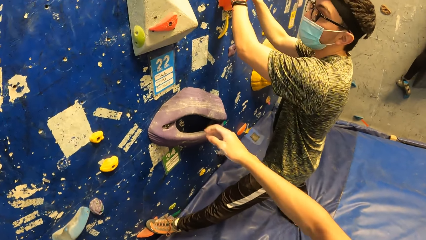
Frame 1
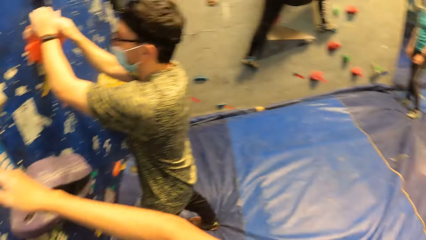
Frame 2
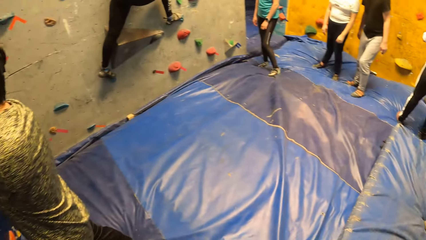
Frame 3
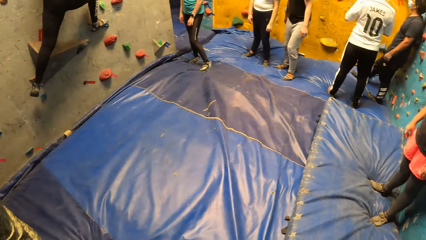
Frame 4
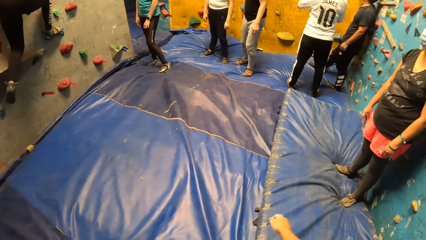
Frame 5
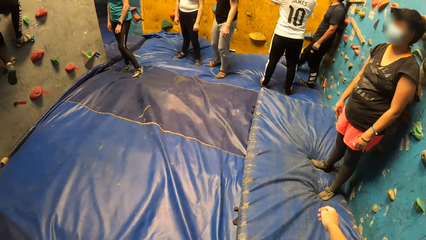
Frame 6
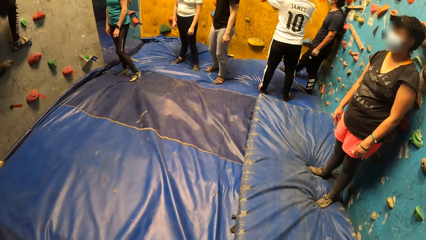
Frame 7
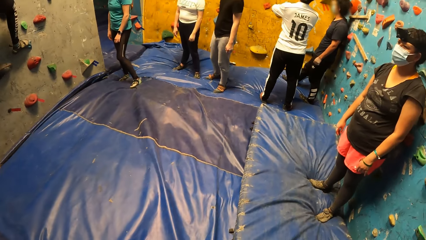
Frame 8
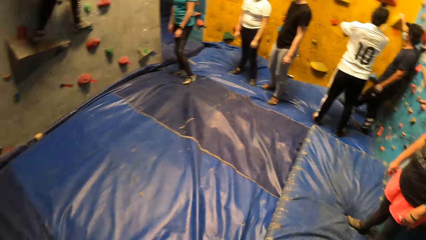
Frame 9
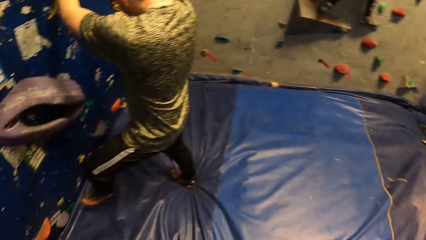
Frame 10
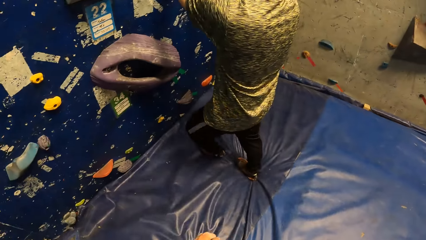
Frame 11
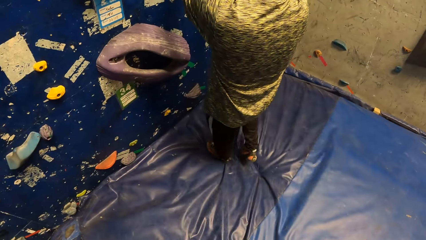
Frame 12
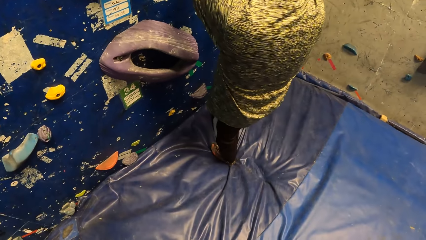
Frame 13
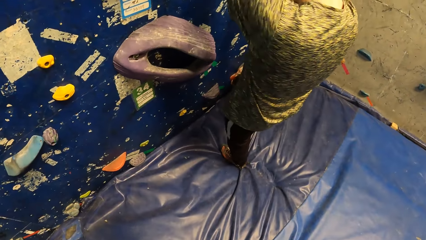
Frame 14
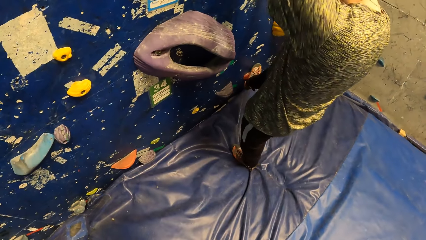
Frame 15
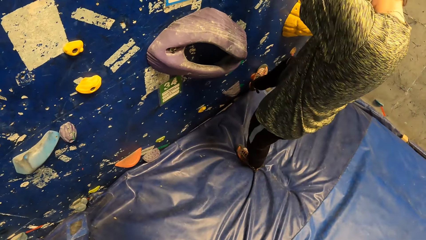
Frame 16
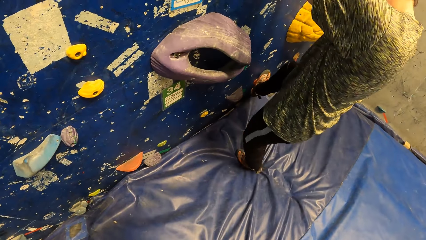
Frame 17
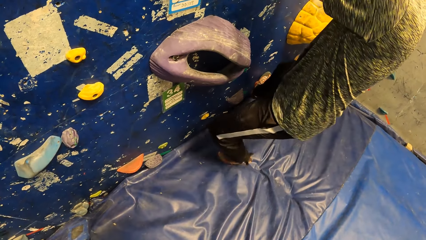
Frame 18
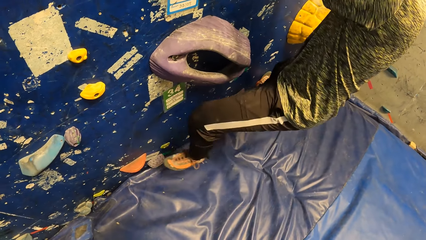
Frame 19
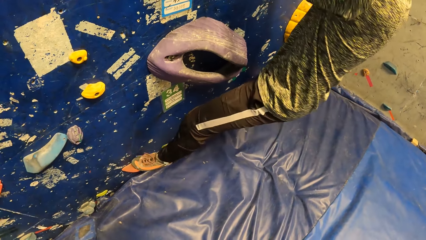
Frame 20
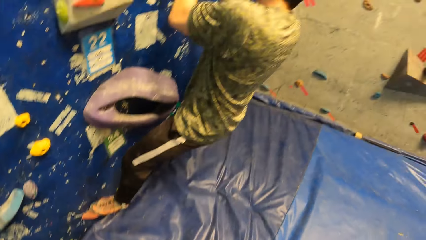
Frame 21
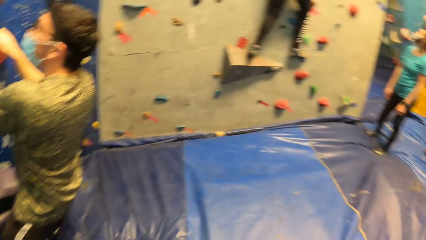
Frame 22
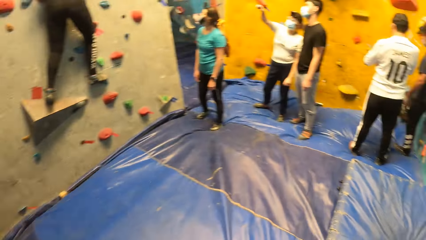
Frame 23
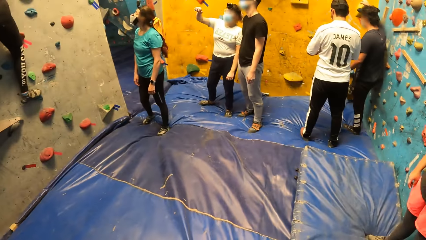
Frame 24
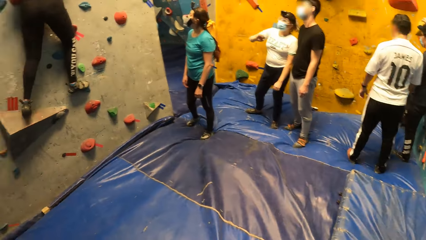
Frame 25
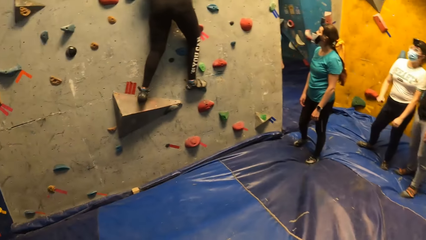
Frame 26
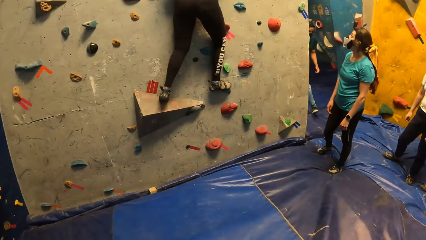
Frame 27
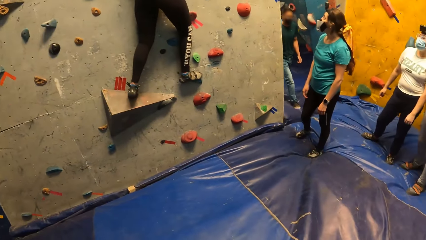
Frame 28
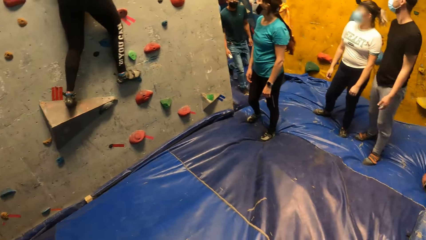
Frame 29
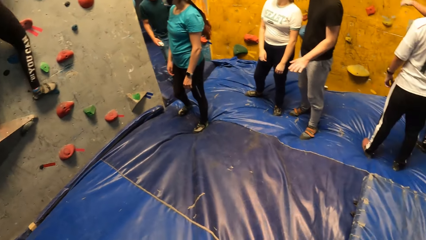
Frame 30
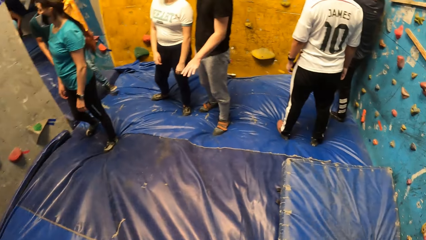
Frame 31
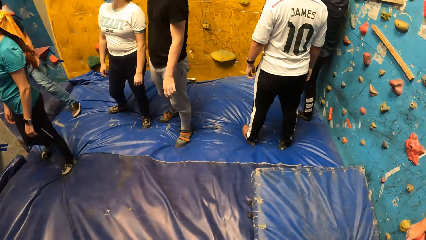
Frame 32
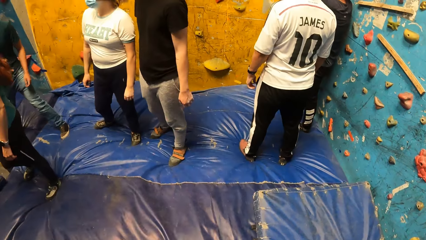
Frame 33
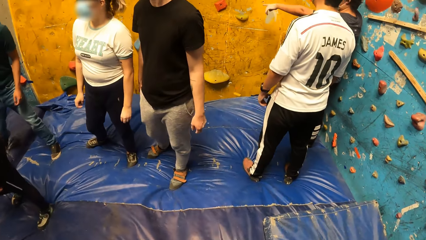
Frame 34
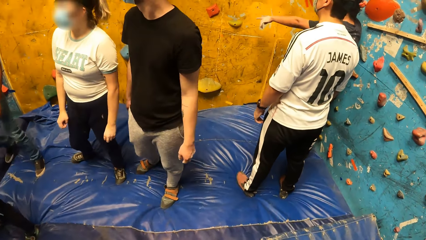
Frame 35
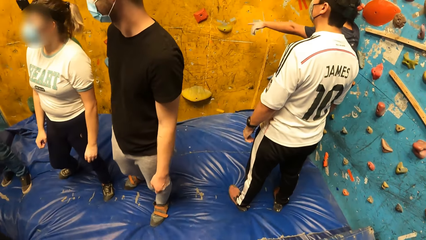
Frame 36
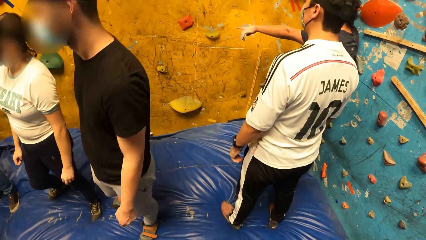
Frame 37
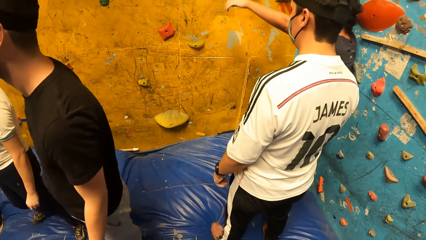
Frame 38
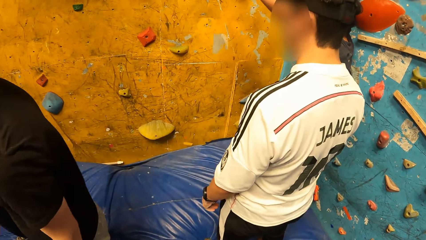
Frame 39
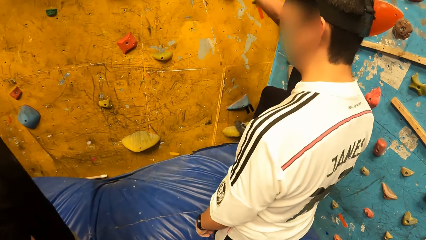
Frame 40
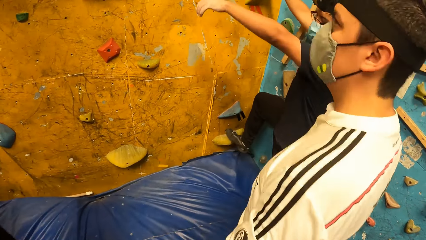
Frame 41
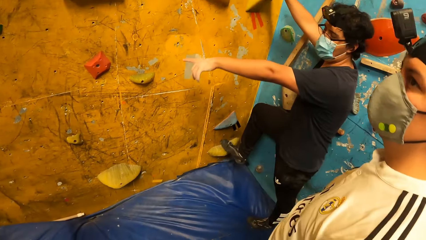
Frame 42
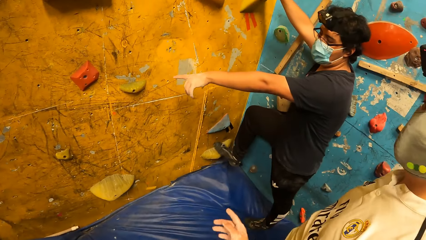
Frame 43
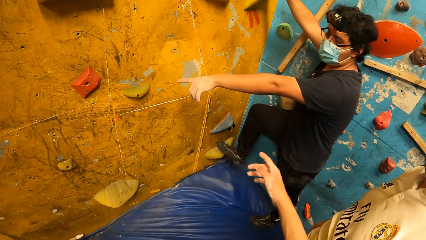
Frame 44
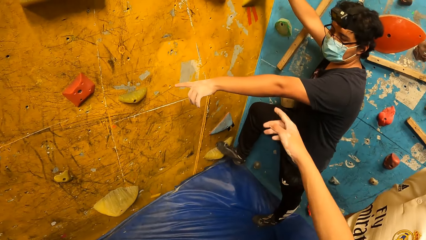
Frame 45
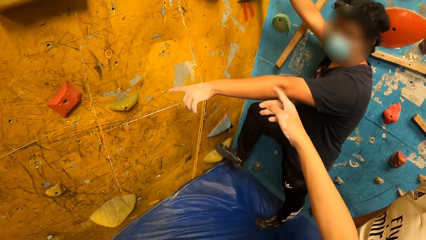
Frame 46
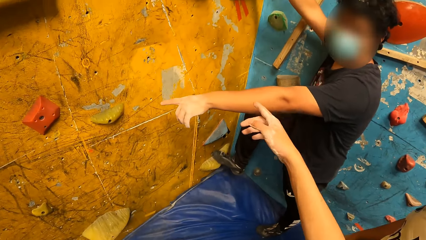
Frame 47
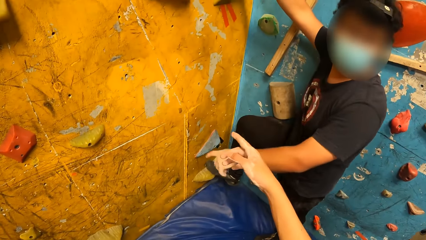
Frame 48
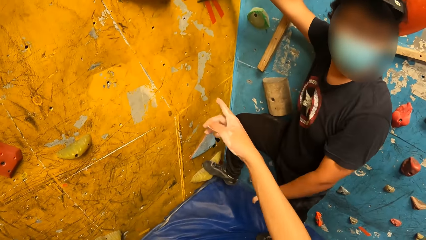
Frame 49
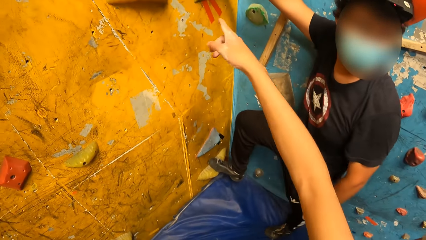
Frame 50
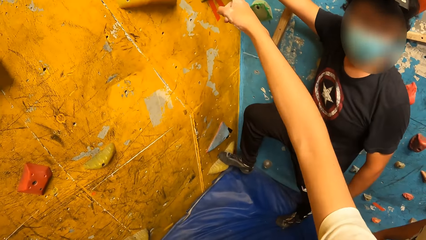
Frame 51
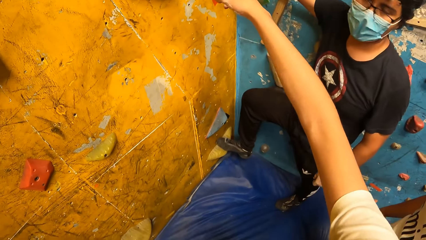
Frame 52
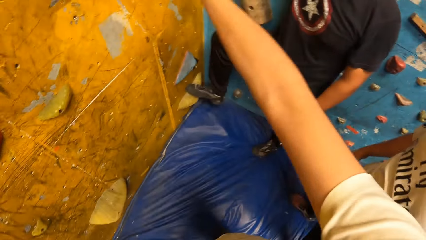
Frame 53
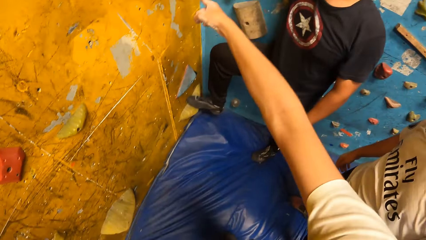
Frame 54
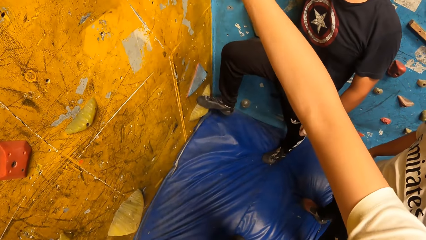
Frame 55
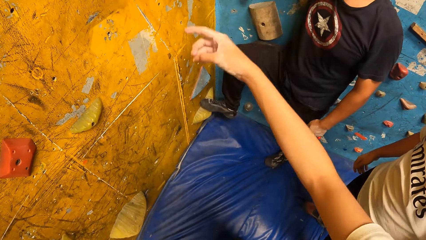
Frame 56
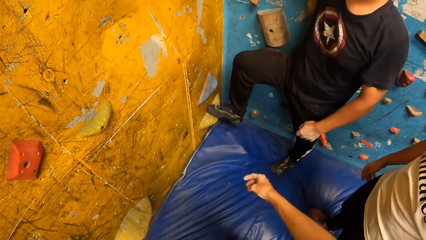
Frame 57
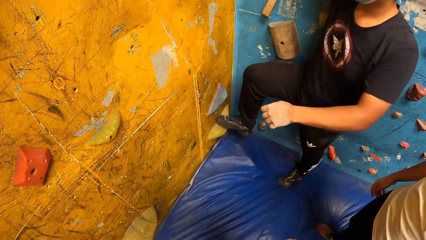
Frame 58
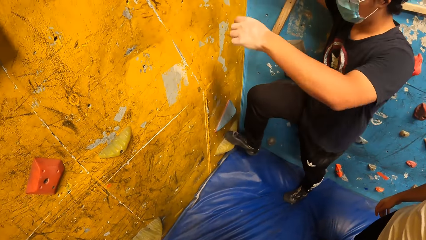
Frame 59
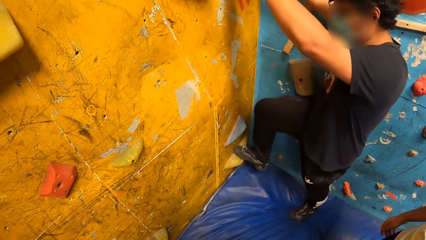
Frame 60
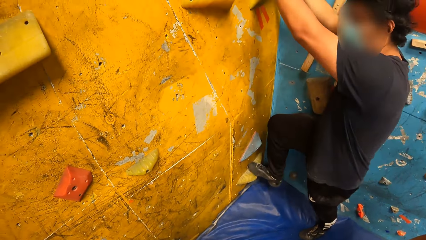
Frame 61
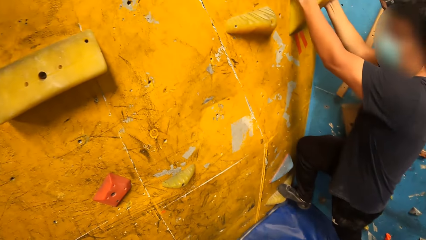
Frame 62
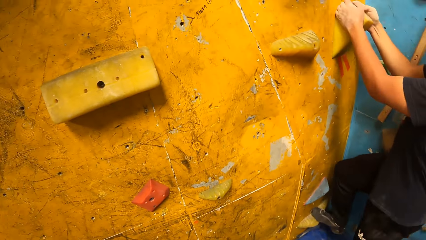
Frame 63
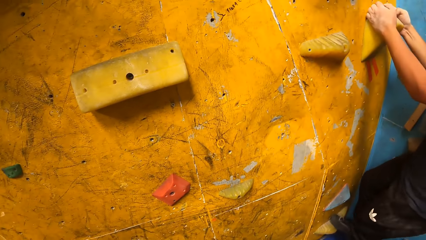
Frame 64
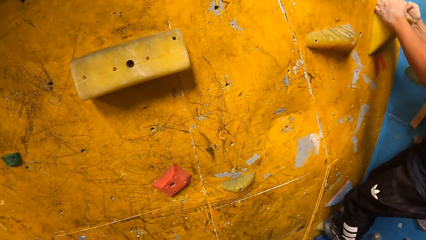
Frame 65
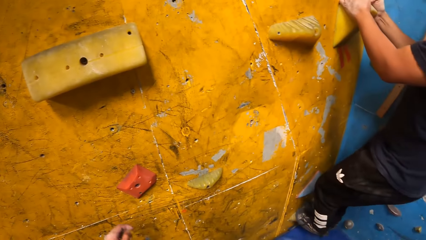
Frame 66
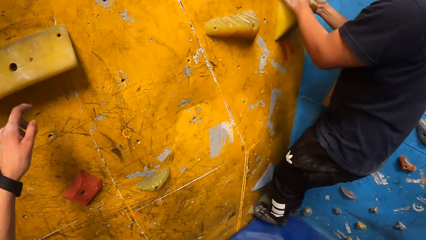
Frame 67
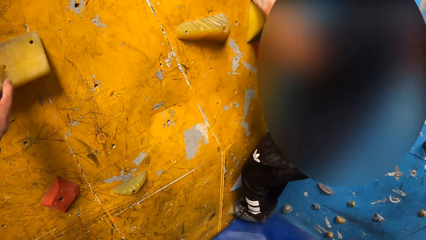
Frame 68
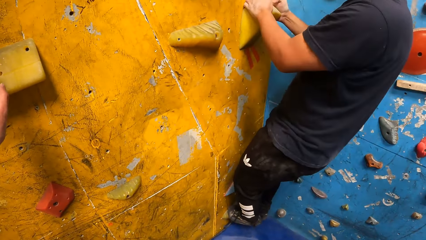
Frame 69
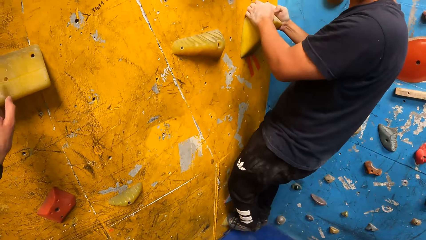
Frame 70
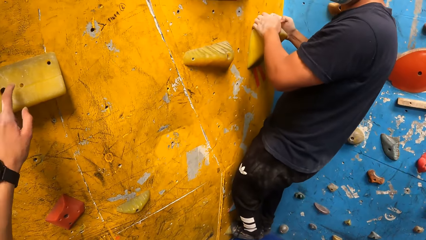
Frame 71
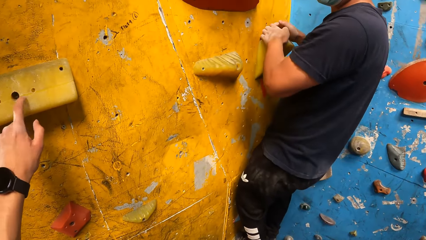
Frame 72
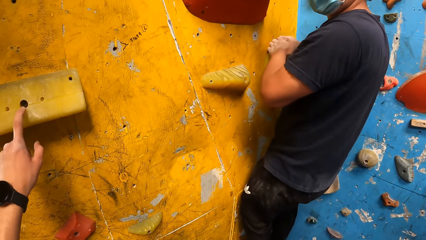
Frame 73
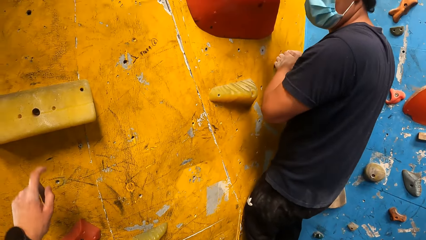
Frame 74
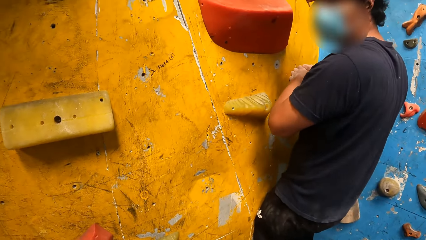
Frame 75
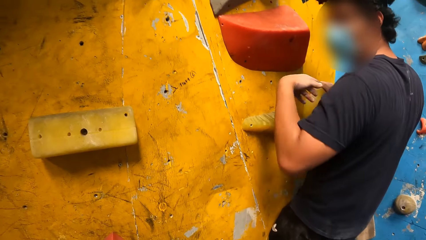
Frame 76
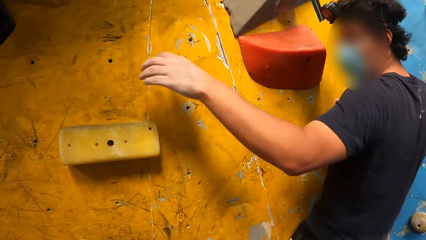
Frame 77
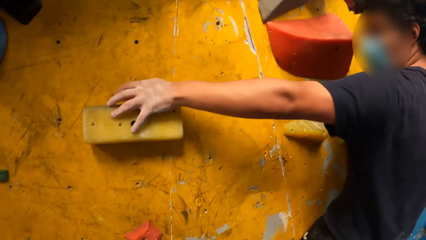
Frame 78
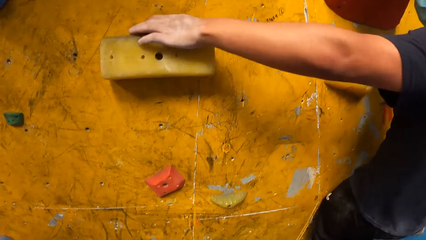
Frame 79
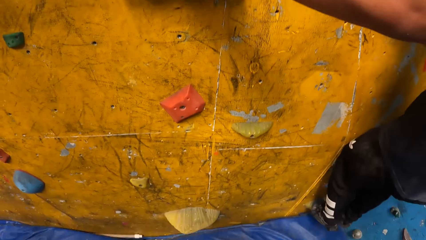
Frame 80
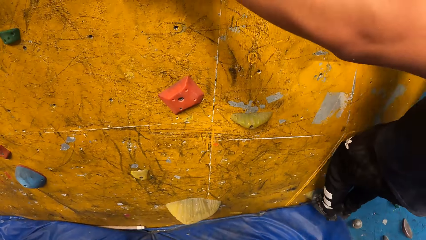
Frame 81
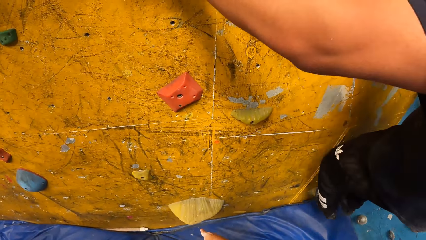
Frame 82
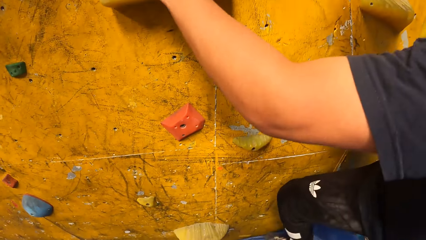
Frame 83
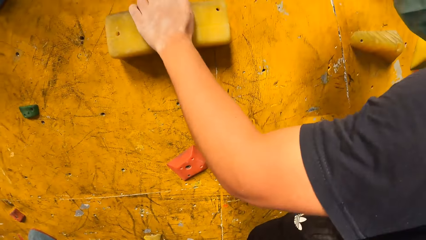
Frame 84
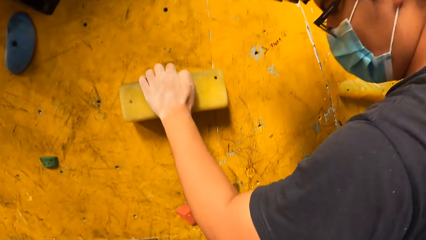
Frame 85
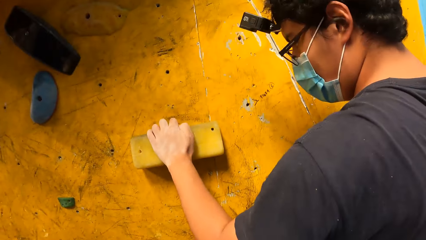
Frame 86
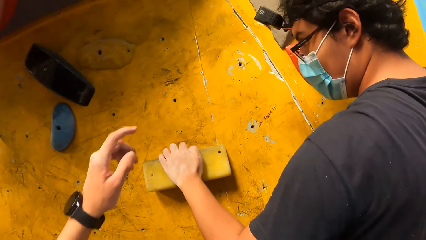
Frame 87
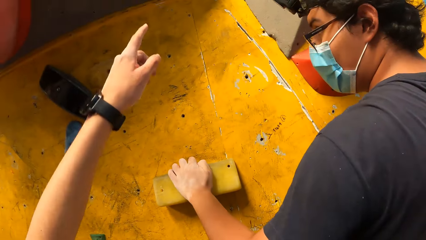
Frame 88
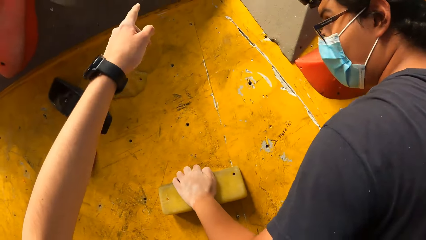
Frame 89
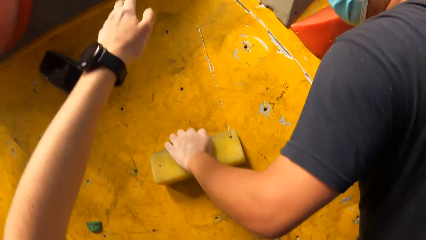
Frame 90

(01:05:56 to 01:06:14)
The camera wearer lifts a hand. He looks around in the training room. A man places his right leg on a crimp. The man climbs the bouldering wall. The camera wearer walks around in the training room. He points towards a wall. Another man climbs the bouldering wall. The camera wearer taps a crimp with his left hand. The other man places his left hand on the crimp.
